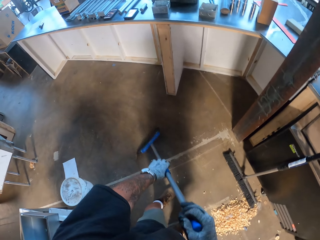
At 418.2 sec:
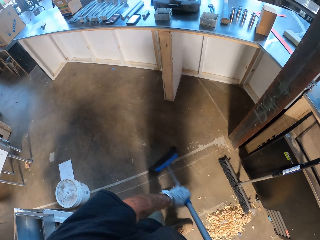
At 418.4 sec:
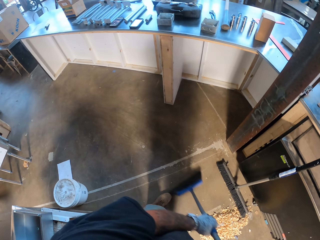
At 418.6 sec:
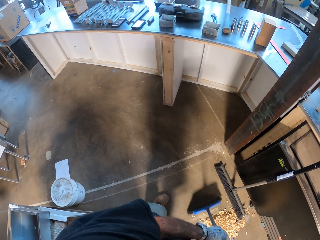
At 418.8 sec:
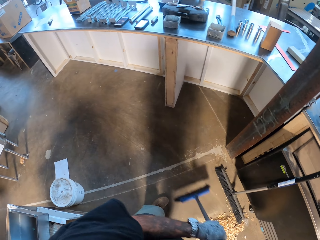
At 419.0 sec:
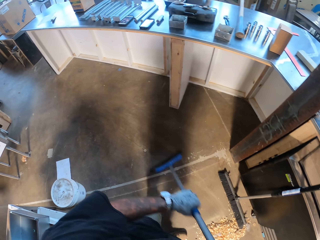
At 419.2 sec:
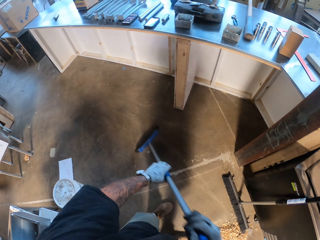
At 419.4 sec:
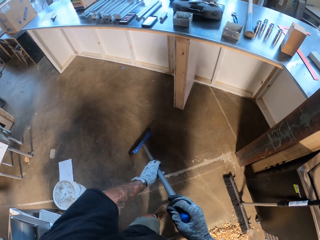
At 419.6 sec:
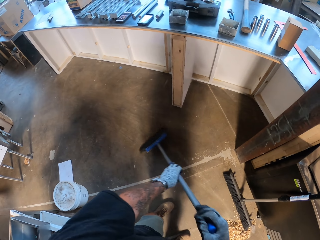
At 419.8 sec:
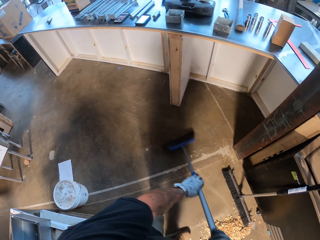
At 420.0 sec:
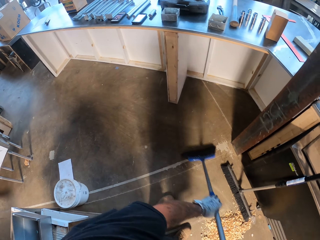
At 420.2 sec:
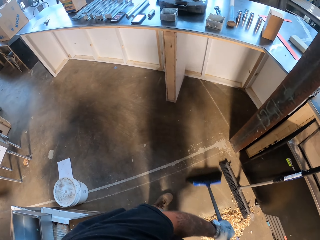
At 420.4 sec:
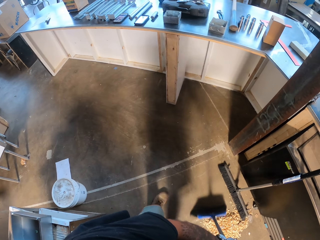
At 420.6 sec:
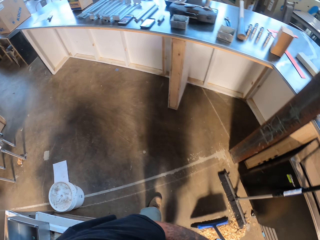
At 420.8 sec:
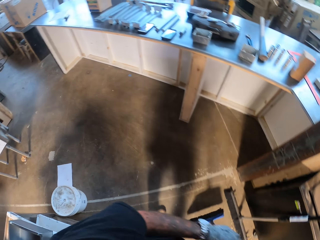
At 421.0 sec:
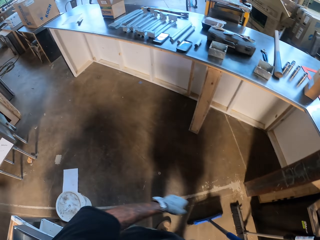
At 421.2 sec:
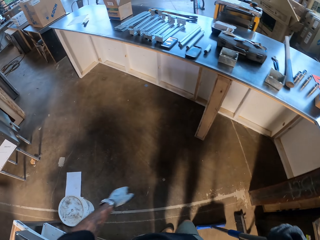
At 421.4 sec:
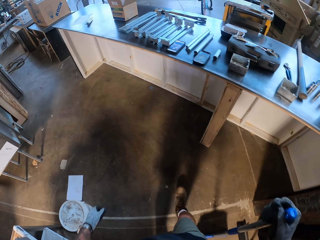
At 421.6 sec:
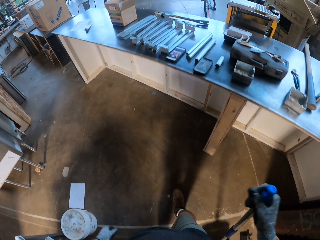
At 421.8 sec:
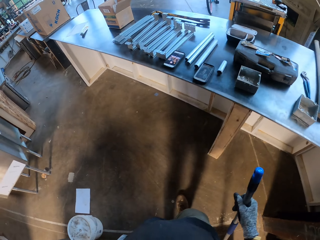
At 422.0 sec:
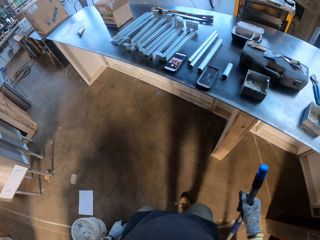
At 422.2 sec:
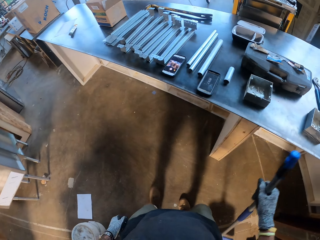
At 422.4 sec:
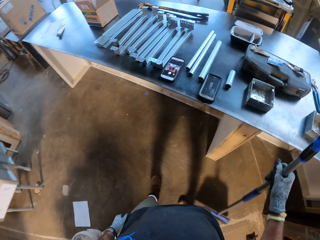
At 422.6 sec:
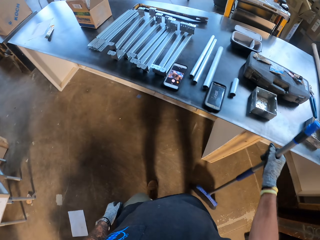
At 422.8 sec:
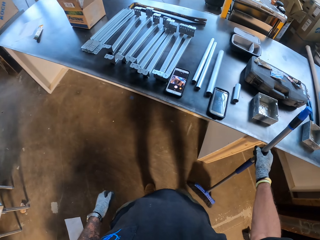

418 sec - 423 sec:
The camera wearer sweeps the floor with a broom. They sweep the floor with the broom again.

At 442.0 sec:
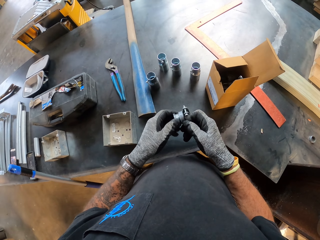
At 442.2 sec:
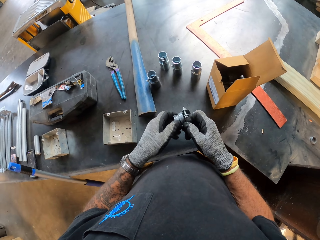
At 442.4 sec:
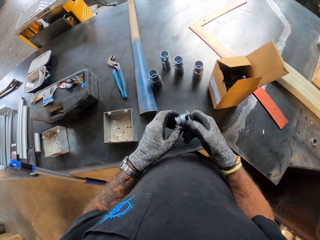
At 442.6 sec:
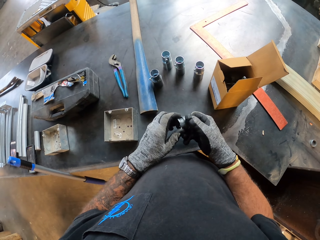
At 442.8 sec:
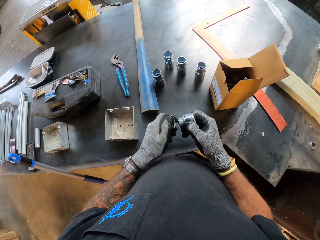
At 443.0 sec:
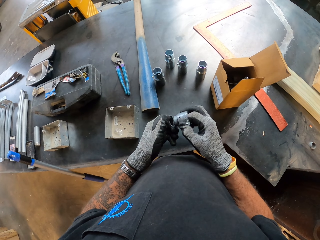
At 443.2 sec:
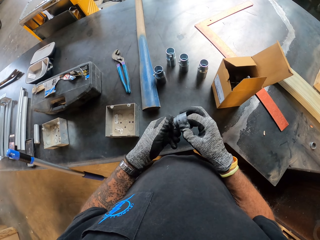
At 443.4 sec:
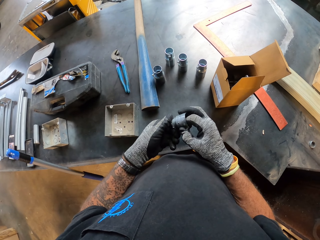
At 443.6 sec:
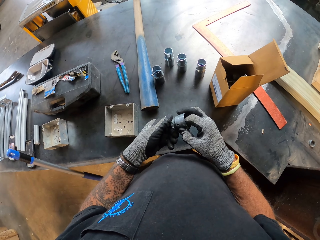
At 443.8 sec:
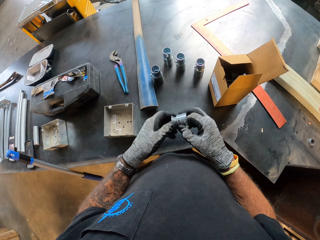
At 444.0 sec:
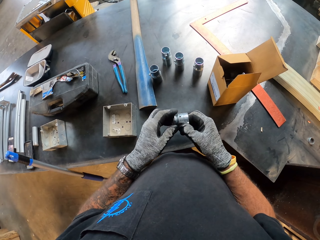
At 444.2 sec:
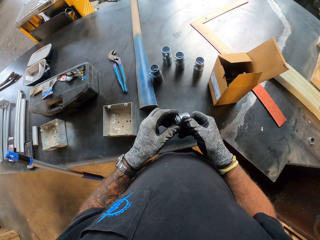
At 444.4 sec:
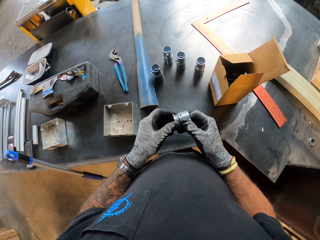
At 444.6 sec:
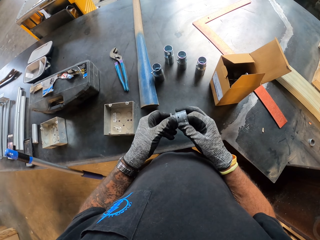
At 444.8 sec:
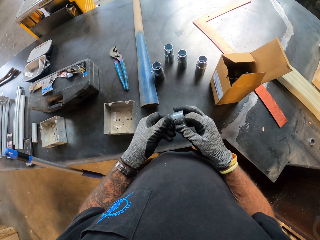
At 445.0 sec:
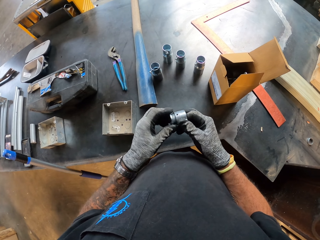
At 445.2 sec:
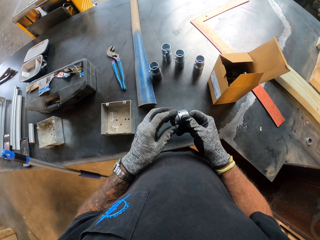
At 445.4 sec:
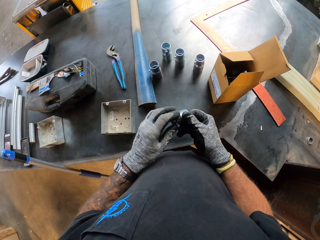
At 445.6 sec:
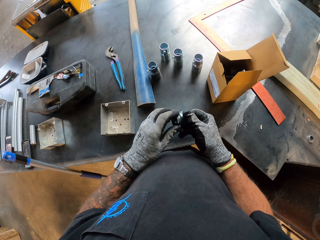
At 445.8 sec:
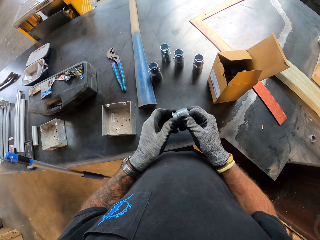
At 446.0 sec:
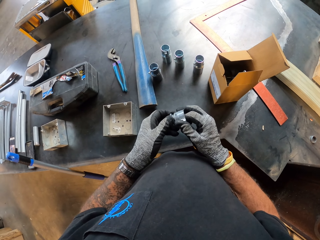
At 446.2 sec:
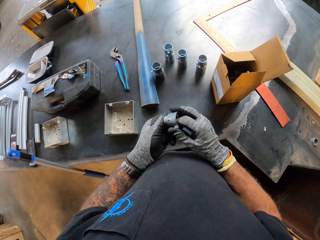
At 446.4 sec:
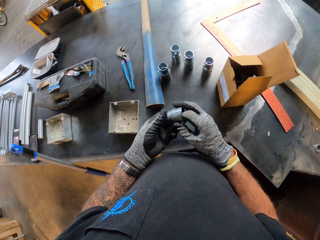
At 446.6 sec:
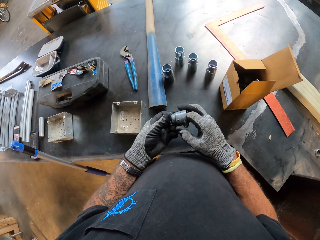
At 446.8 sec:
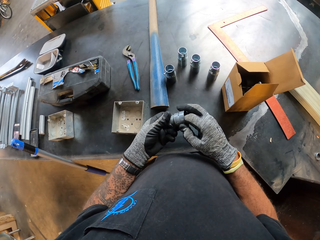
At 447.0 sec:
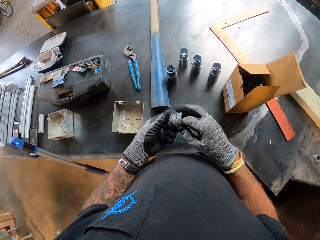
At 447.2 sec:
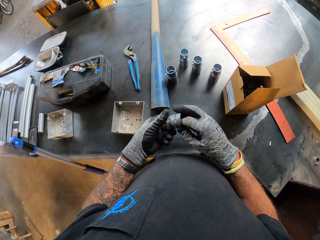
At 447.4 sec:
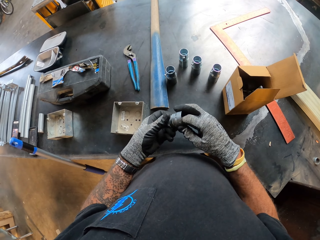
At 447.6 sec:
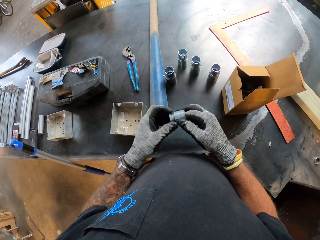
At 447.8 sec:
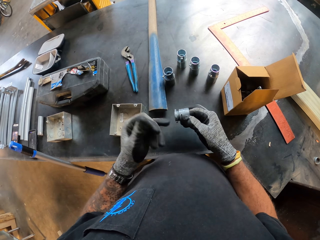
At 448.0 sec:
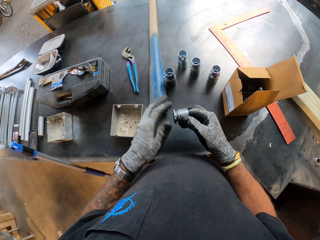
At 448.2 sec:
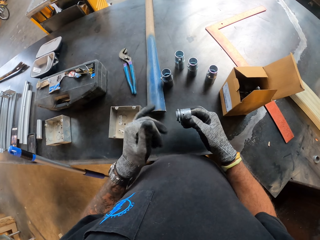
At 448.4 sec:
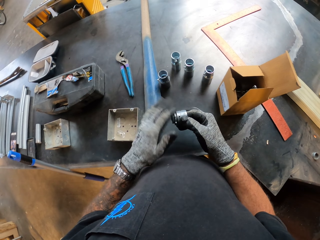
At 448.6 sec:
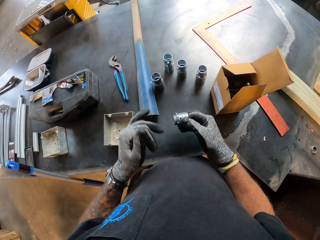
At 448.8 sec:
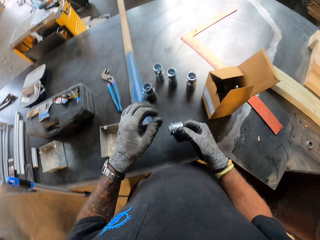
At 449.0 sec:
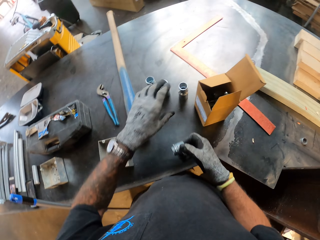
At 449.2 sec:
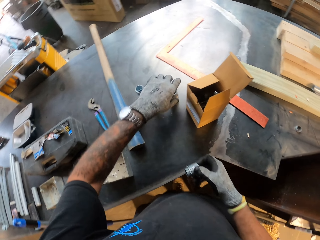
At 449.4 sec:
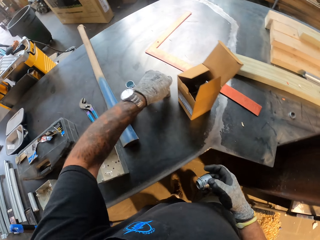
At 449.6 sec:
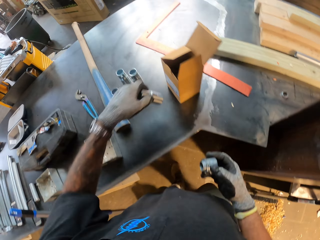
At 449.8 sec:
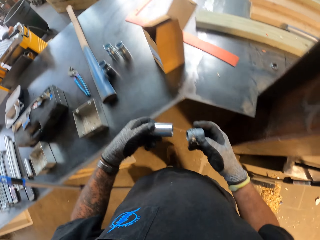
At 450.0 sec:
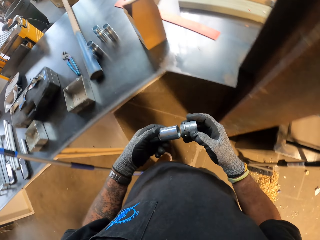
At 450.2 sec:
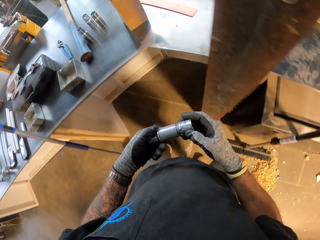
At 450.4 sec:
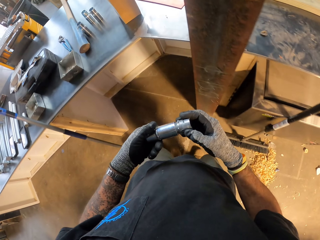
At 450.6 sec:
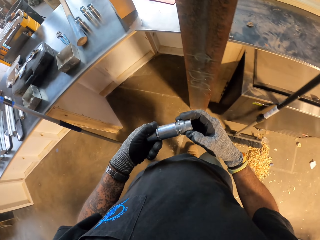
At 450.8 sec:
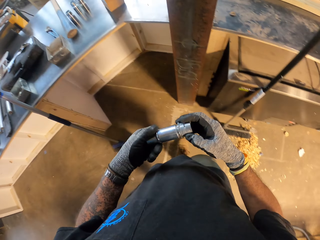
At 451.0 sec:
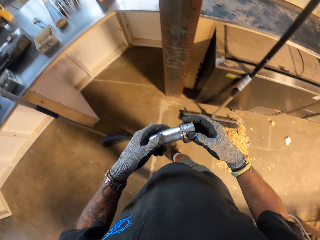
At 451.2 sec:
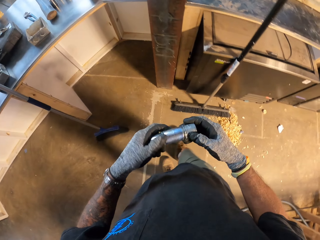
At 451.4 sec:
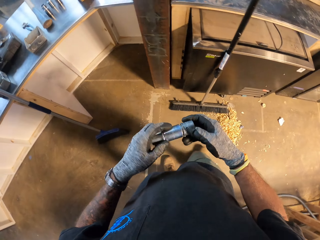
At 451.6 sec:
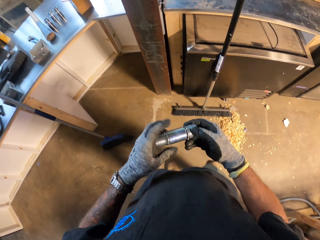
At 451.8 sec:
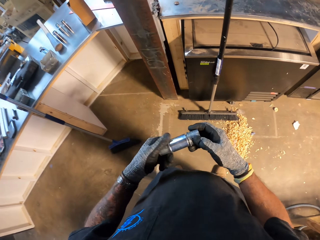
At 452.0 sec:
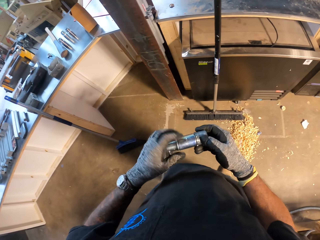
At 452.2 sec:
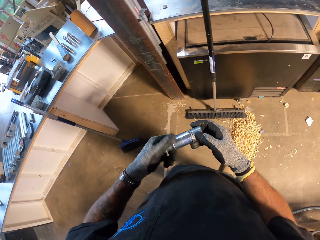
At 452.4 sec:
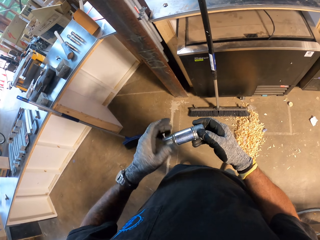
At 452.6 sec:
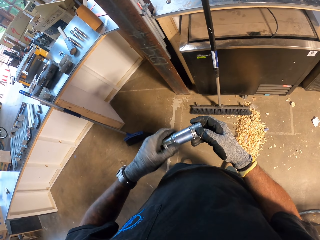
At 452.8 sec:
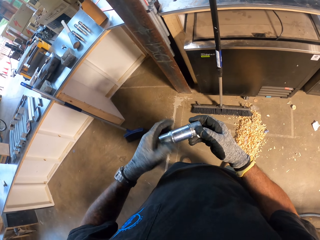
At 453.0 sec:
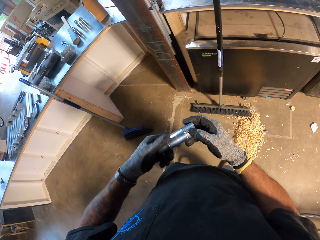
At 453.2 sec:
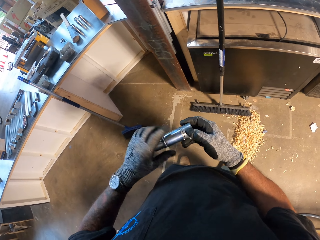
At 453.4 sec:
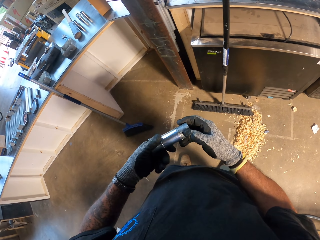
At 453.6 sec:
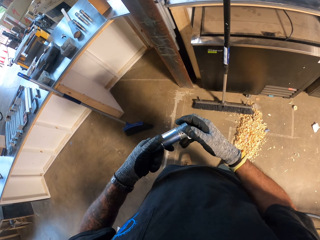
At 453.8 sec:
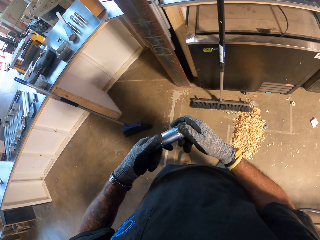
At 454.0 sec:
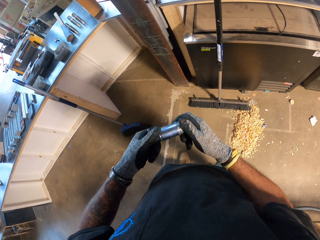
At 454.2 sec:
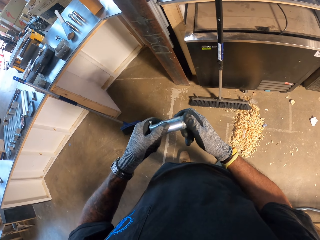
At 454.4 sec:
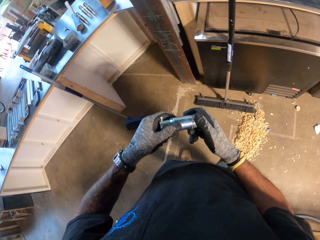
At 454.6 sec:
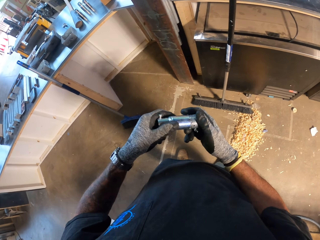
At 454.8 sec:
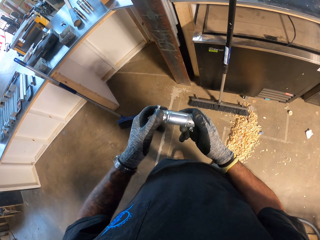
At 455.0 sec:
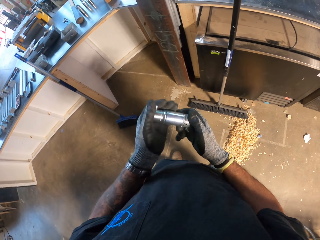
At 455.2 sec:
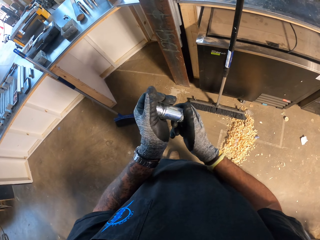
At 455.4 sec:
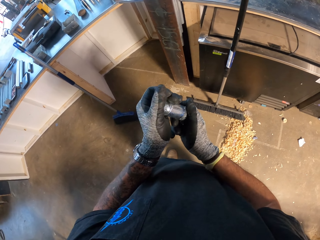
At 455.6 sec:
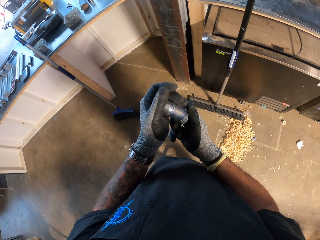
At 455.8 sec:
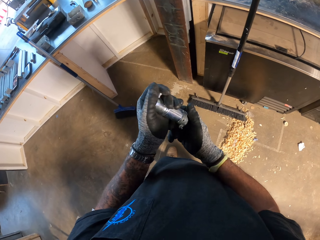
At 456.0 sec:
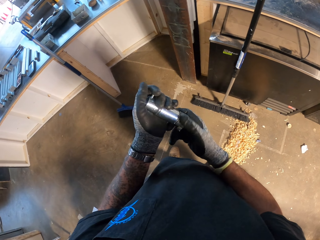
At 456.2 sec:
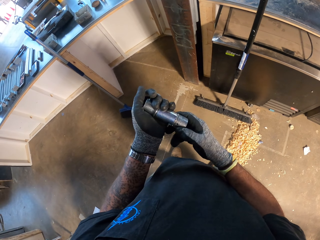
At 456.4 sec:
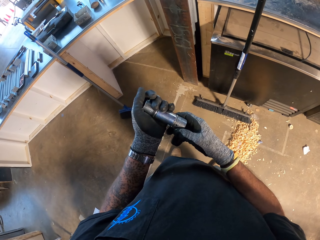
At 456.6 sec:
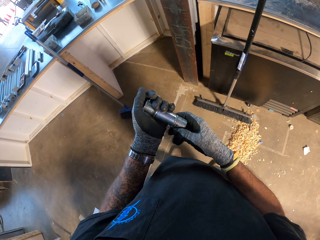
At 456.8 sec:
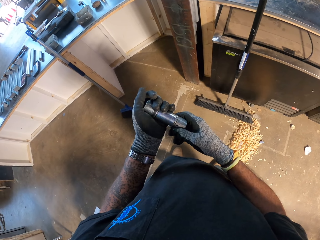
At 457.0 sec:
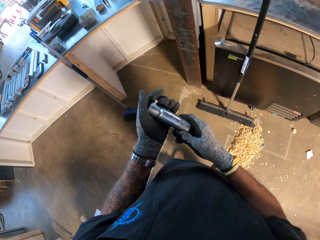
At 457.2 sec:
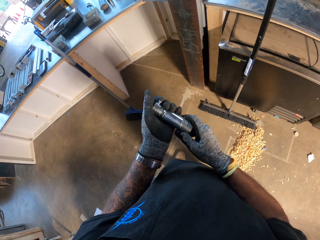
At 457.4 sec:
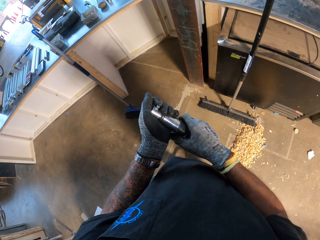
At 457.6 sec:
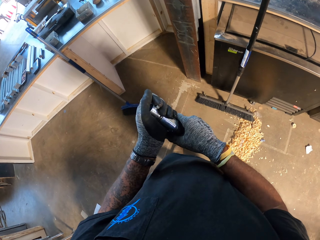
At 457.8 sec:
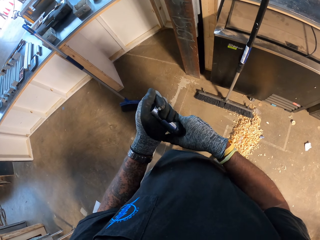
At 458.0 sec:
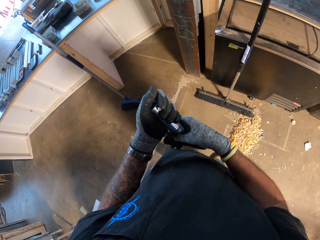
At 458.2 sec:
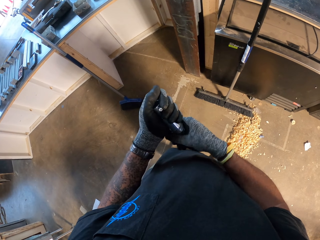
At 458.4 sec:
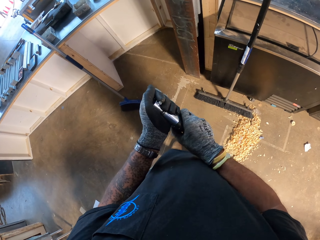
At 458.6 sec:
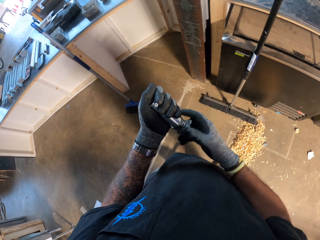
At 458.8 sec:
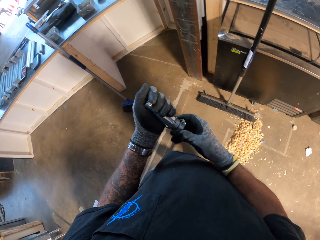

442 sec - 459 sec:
The camera wearer handles a nipple. They close something. They pick something from the table. They join the nipple. They fix something.
